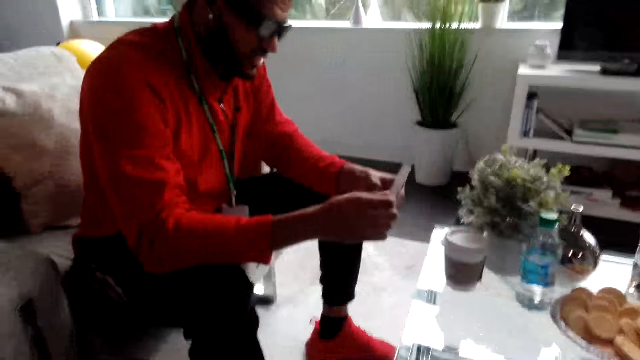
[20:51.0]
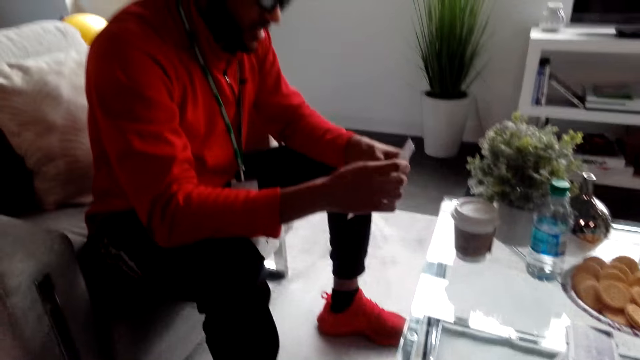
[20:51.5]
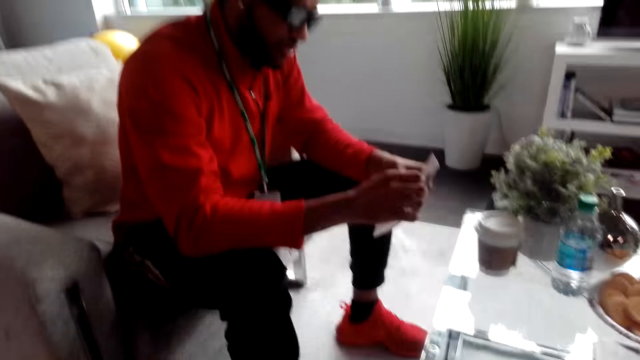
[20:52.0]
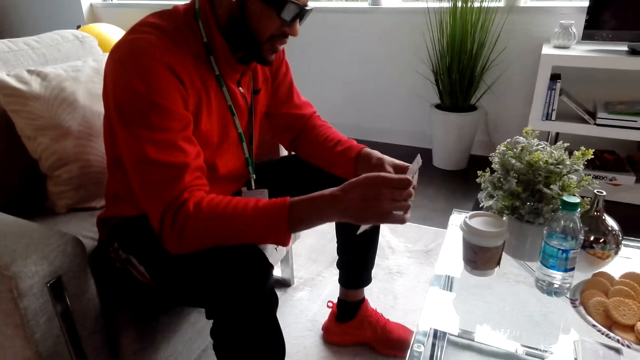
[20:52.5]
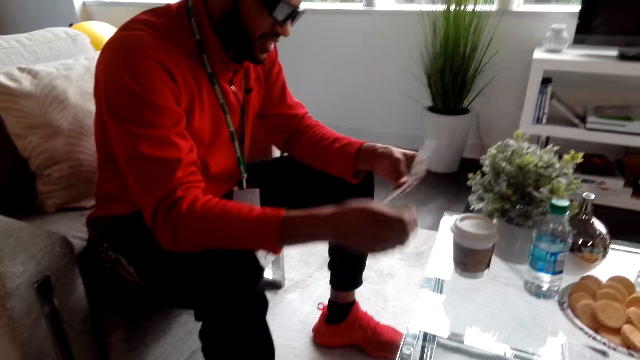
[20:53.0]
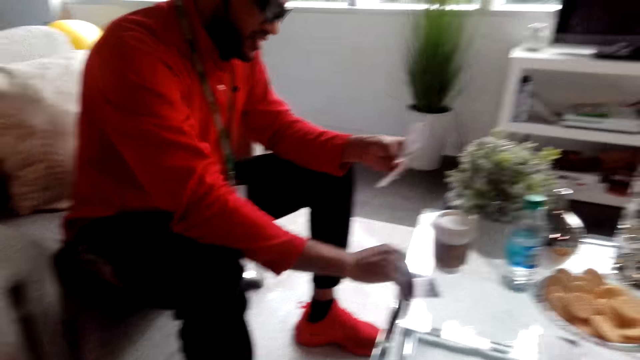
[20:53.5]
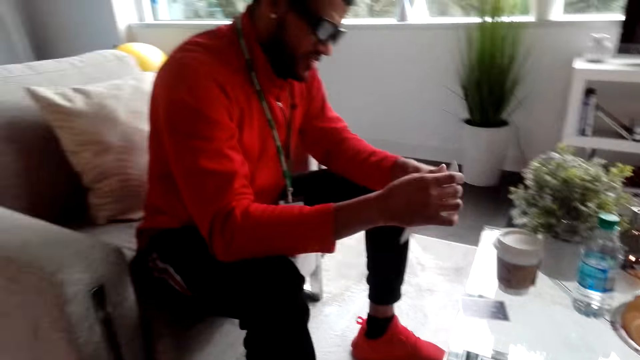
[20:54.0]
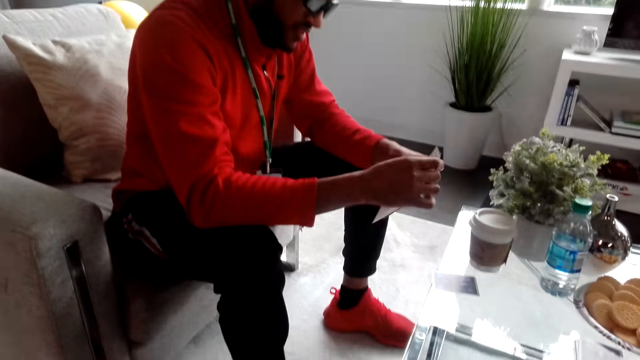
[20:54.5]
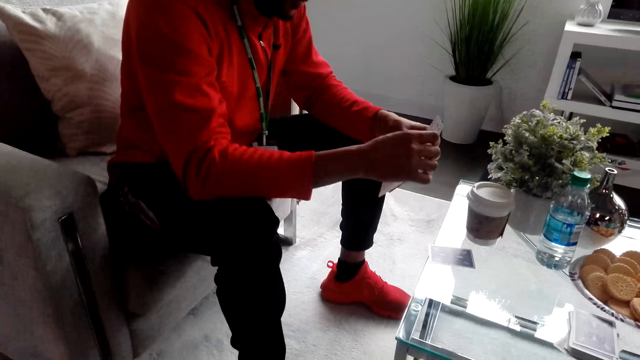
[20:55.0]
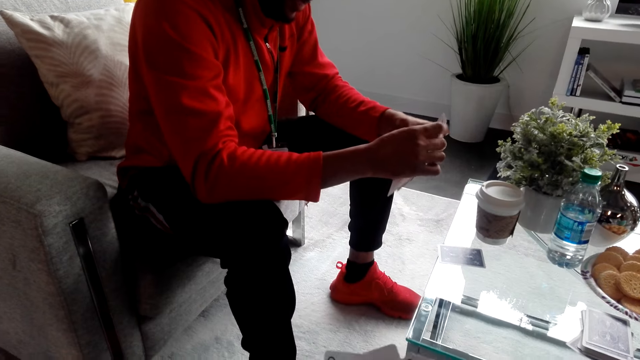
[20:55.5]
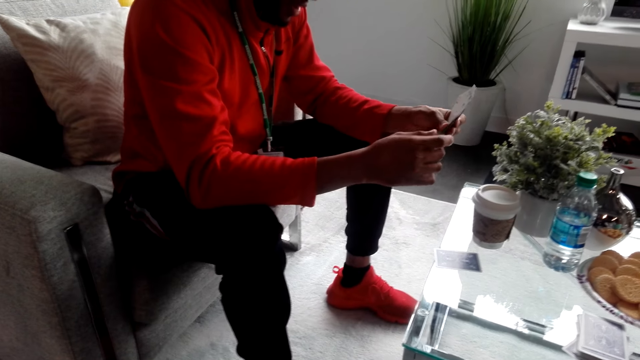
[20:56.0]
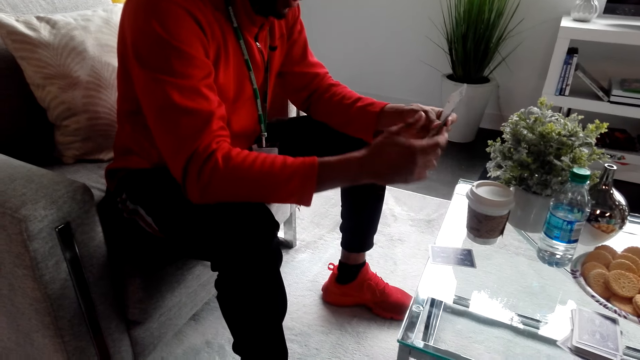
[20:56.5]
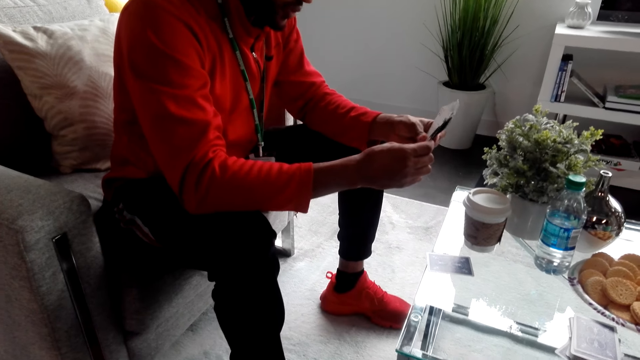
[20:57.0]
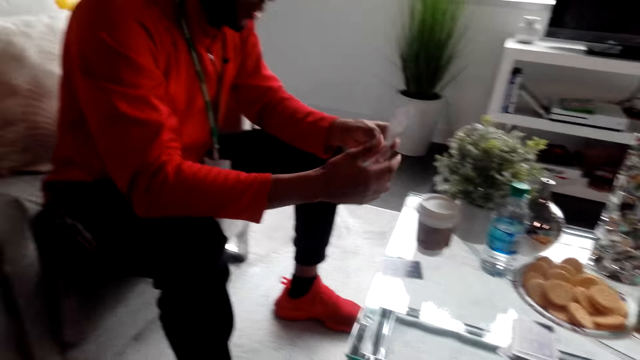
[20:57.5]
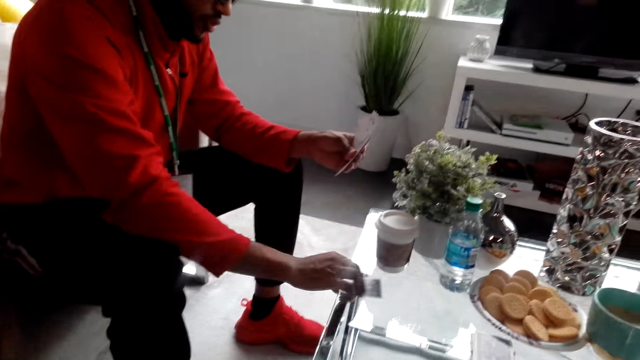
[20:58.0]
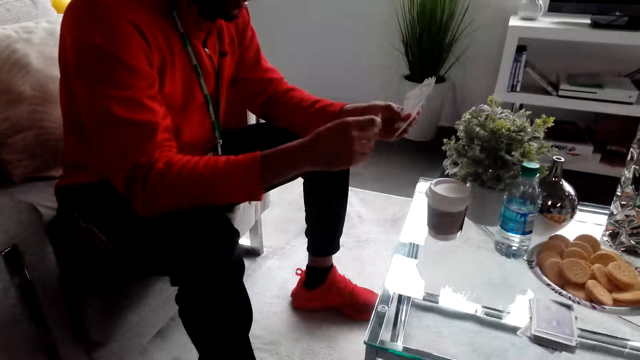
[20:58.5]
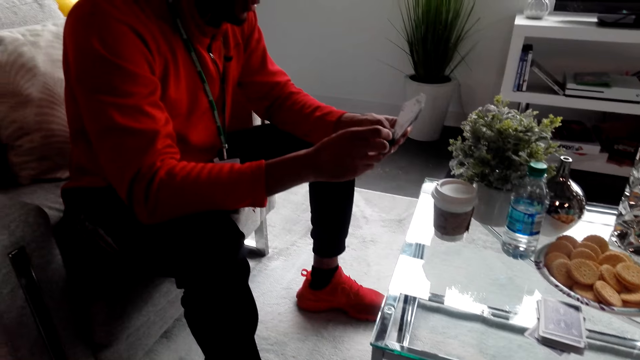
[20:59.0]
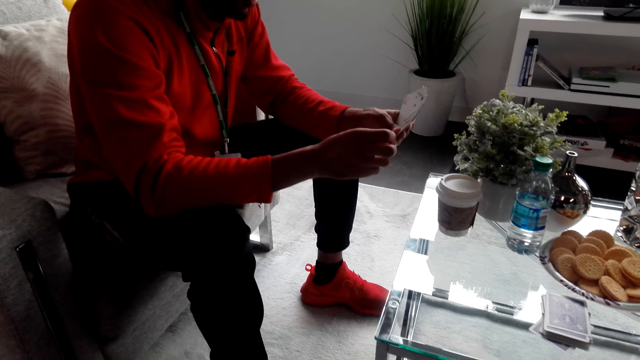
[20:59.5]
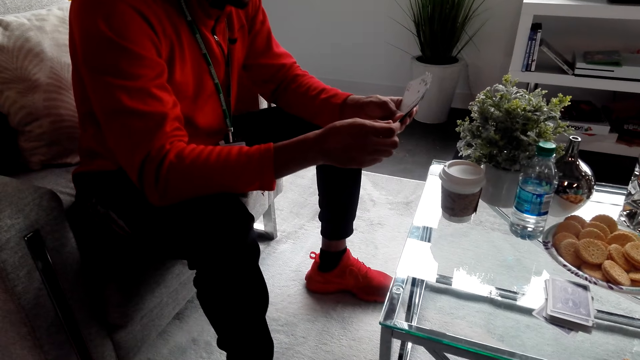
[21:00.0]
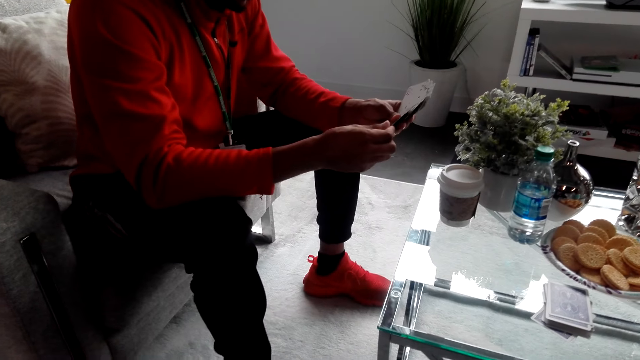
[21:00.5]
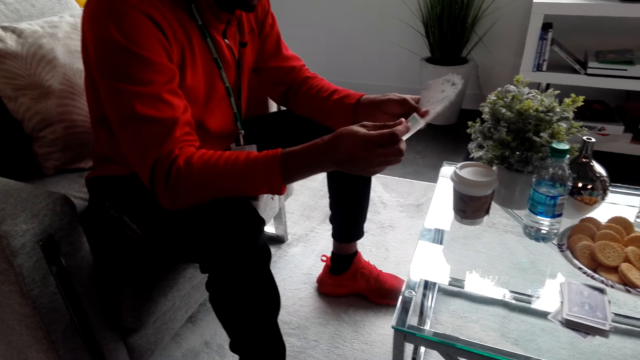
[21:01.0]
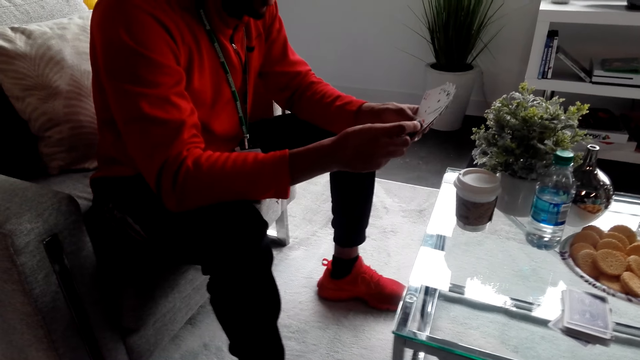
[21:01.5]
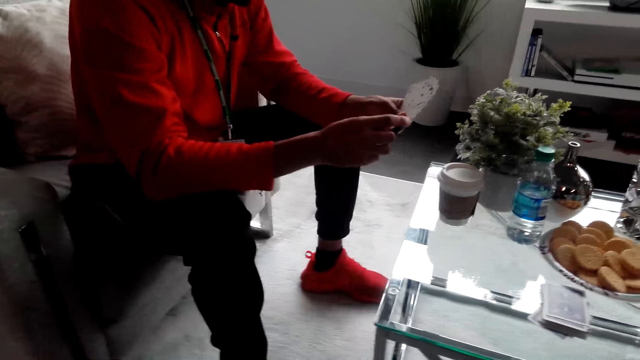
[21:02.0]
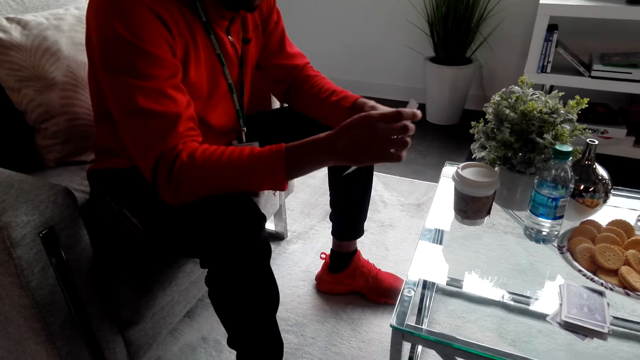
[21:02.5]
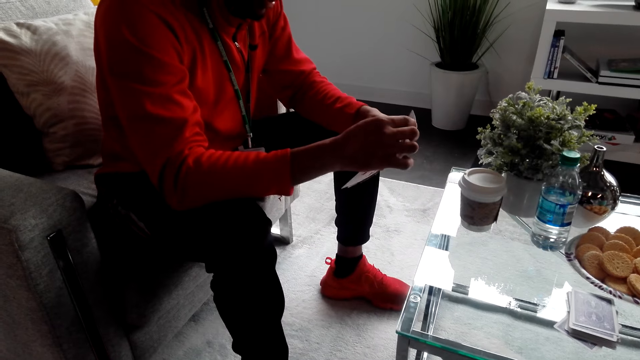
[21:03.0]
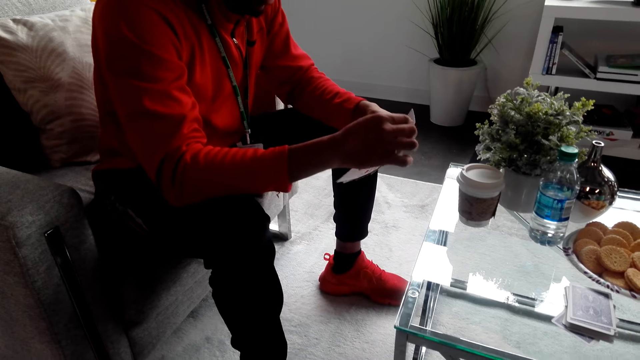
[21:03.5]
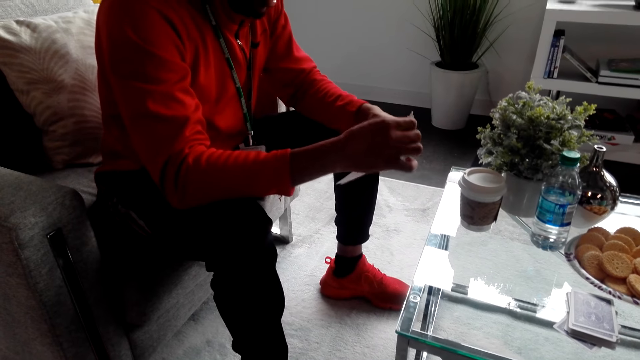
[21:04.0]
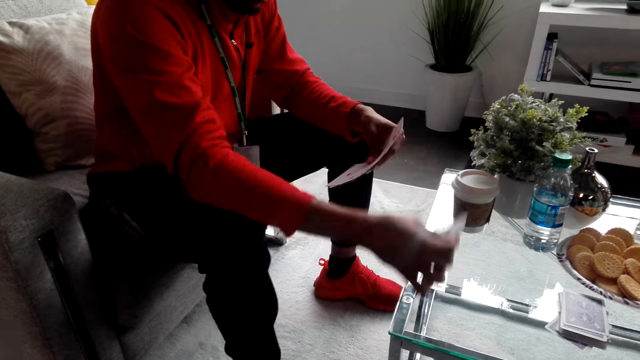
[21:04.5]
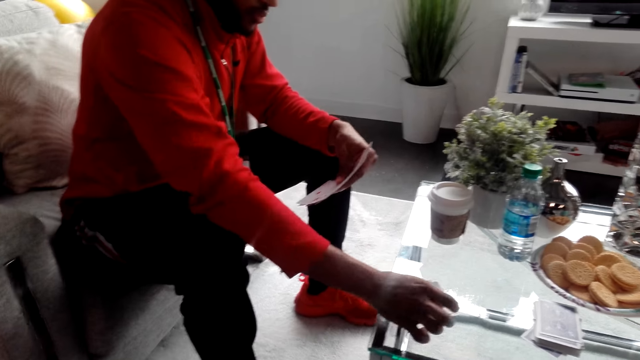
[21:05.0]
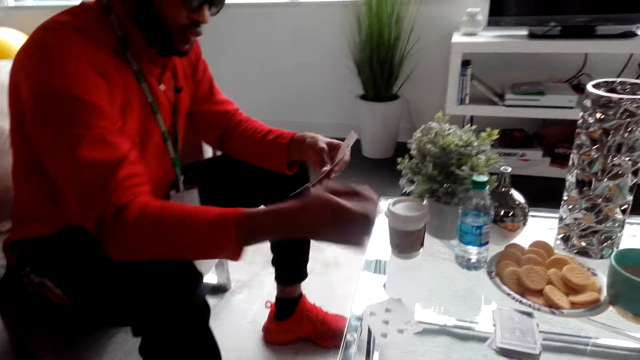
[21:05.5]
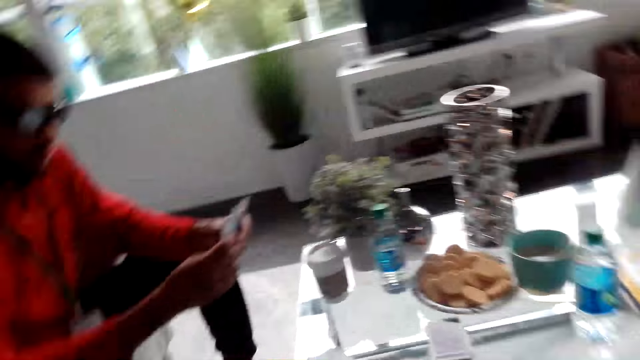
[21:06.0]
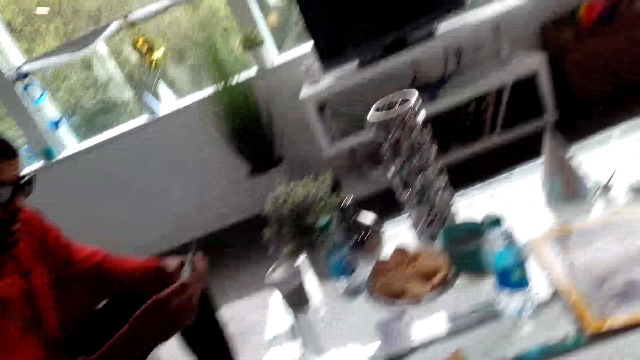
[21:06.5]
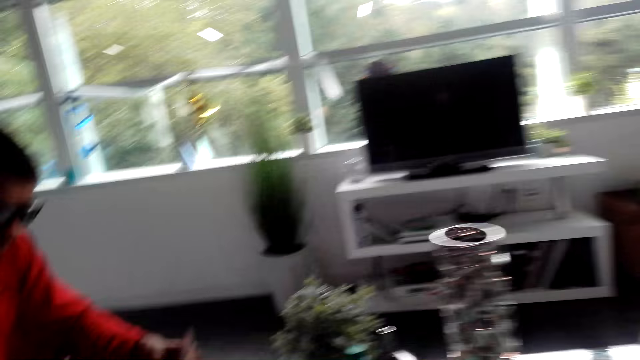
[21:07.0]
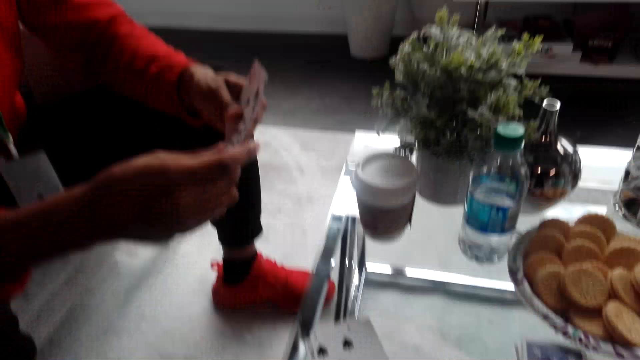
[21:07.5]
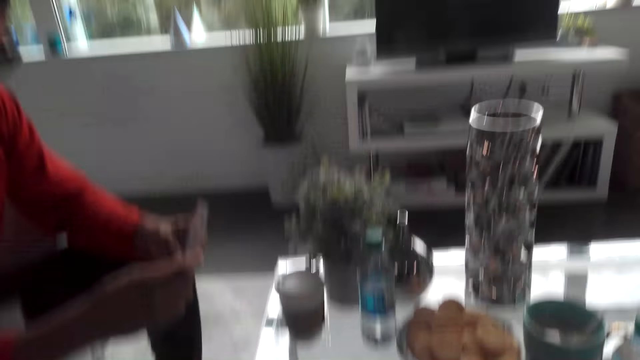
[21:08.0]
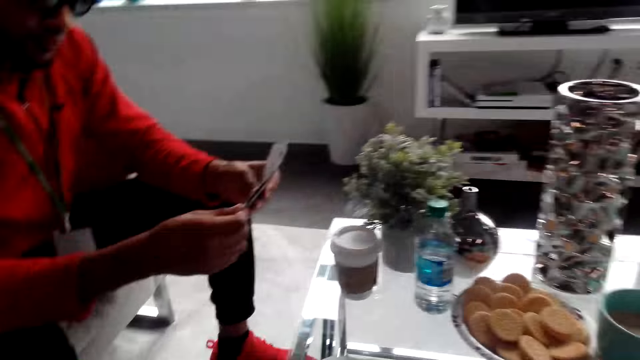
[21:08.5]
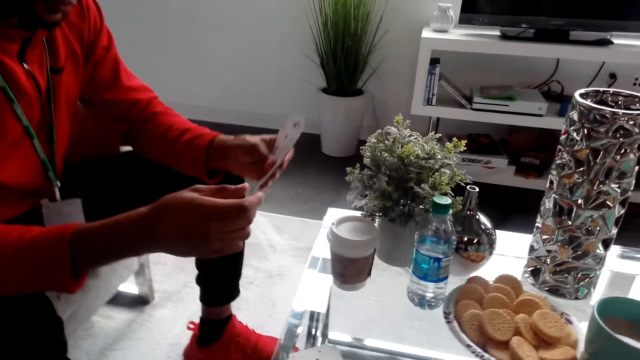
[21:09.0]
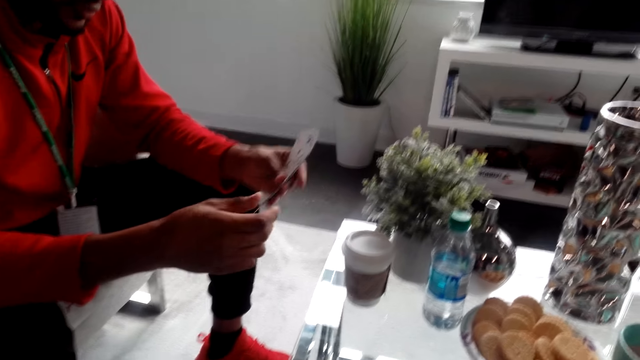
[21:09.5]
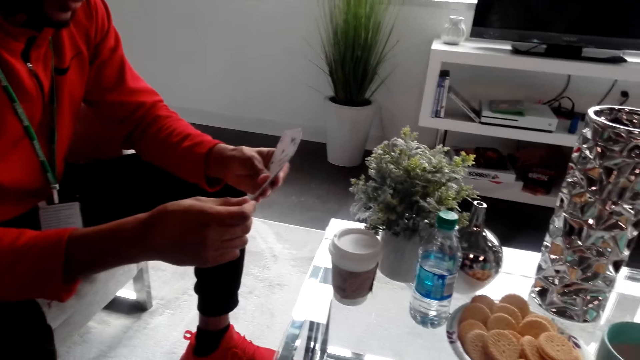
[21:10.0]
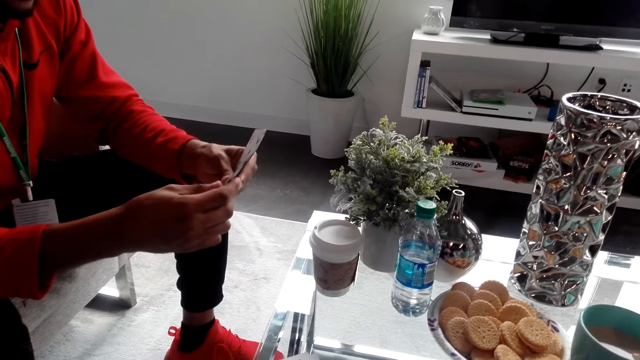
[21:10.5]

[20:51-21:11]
A man holds cards, places a card on the coffee table and converses with the camera wearer. The man converses with the camera wearer again and spreads the cards. The camera wearer dialogues with the man. The man dialogues with the camera wearer, takes a card back from the table and holds the cards. The man spreads the cards and converses with the camera wearer. The camera wearer dialogues with the man. The man holds the cards. The man places the cards on the table, holds the cards and converses with the camera wearer. The man dialogues with the camera wearer and holds the cards. The man converses with the camera wearer and spreads the cards.
